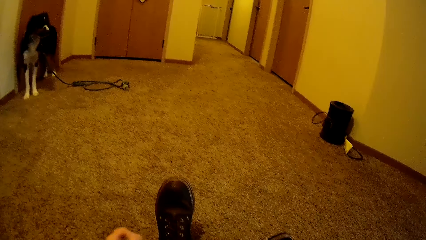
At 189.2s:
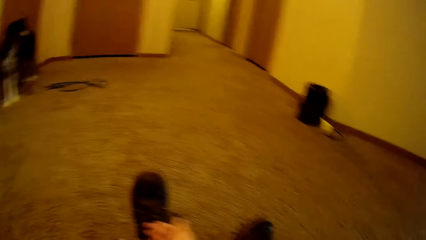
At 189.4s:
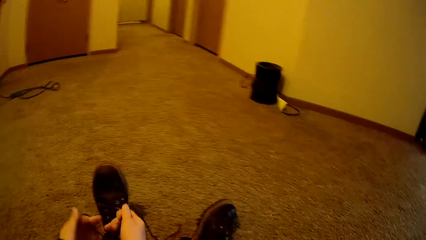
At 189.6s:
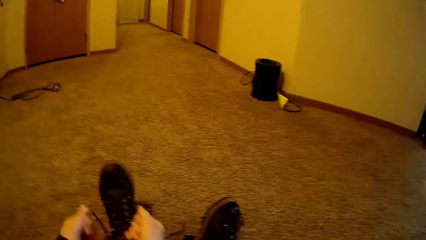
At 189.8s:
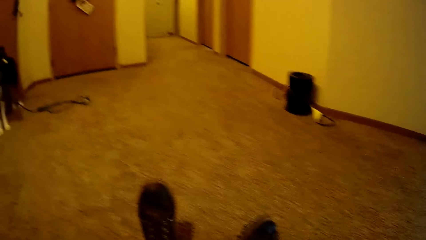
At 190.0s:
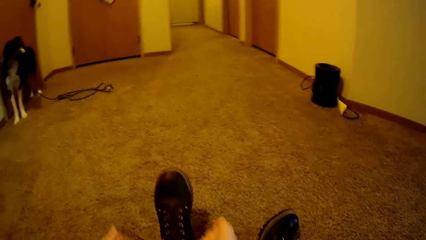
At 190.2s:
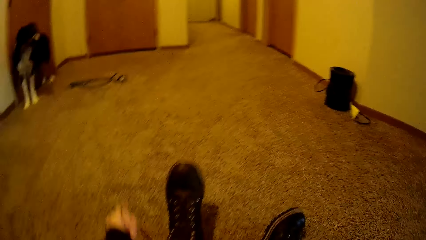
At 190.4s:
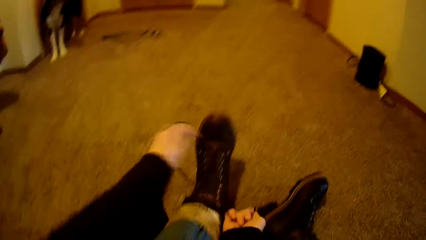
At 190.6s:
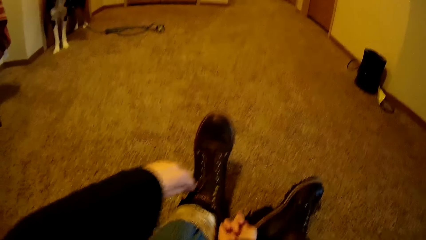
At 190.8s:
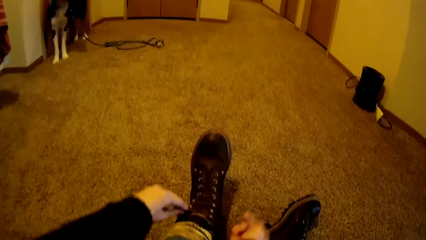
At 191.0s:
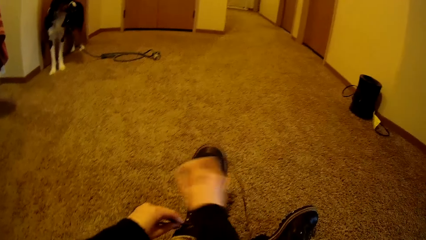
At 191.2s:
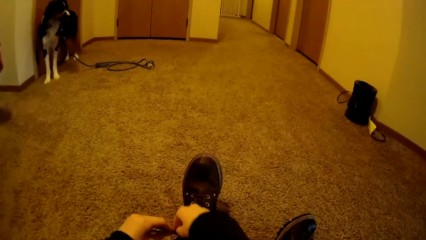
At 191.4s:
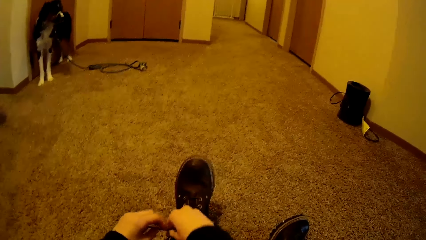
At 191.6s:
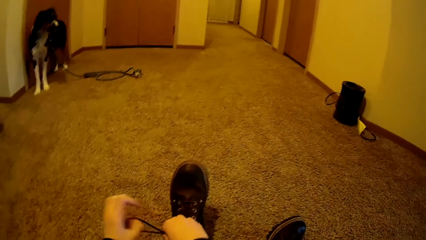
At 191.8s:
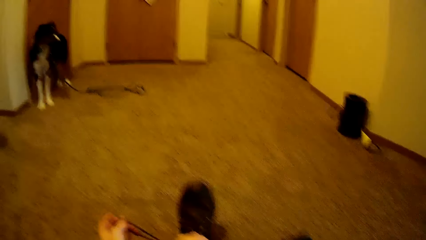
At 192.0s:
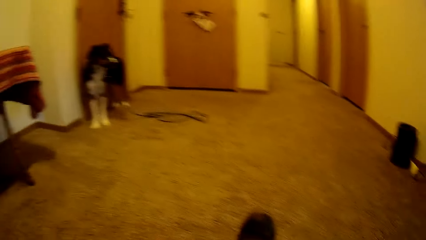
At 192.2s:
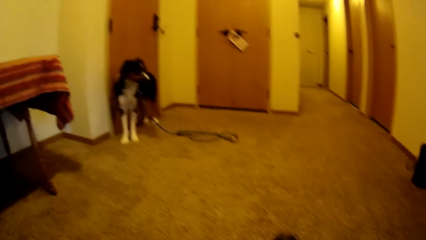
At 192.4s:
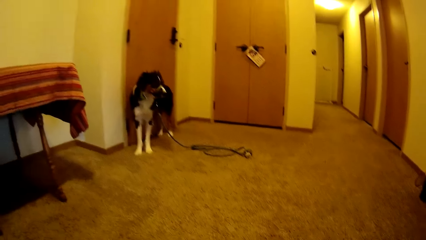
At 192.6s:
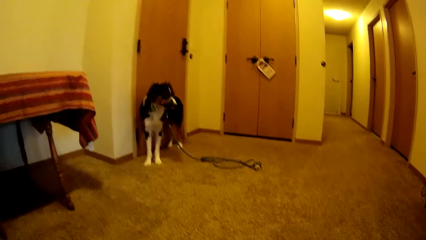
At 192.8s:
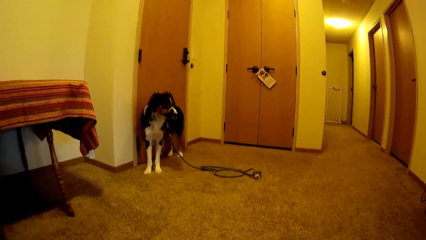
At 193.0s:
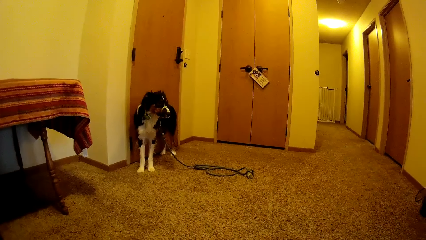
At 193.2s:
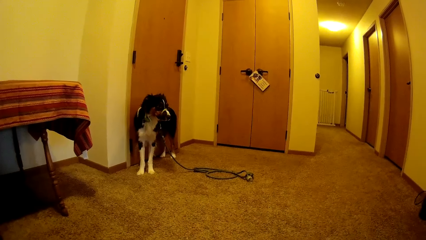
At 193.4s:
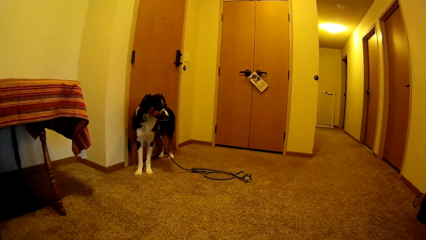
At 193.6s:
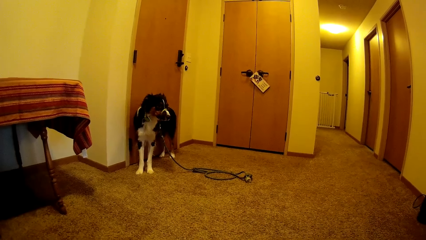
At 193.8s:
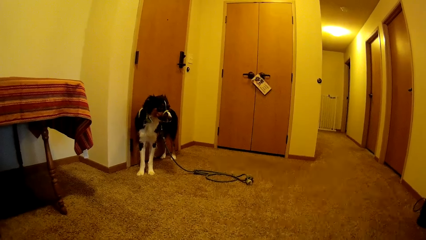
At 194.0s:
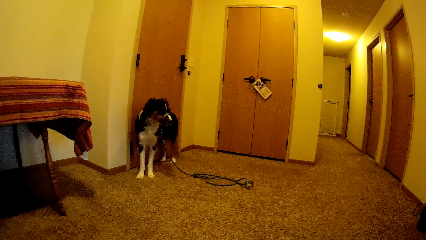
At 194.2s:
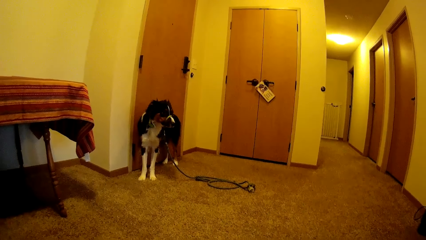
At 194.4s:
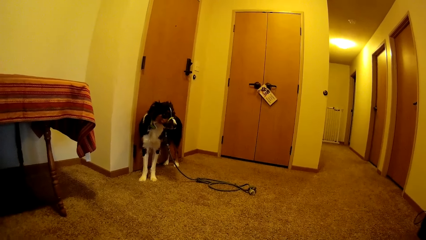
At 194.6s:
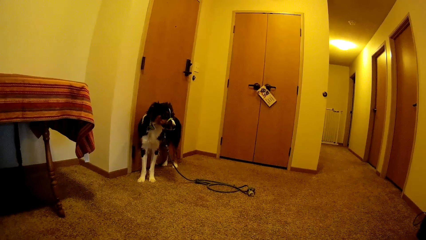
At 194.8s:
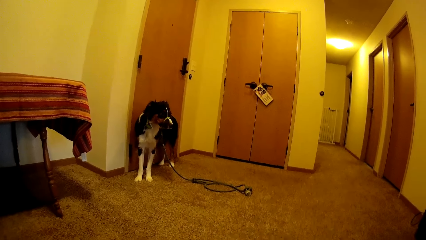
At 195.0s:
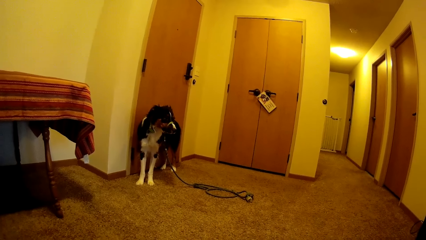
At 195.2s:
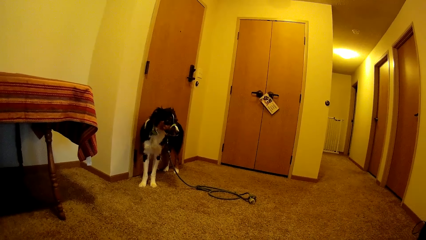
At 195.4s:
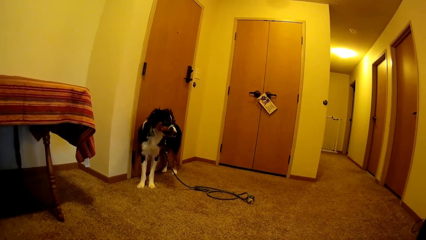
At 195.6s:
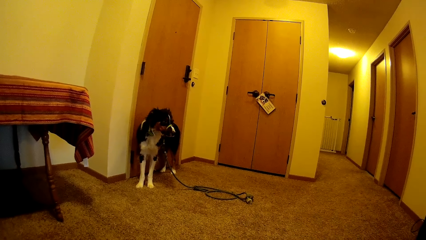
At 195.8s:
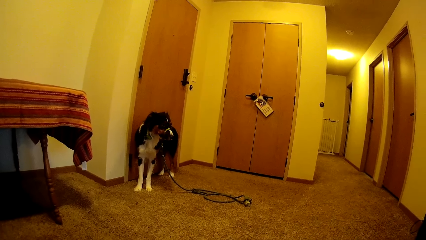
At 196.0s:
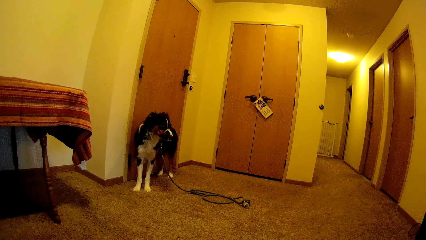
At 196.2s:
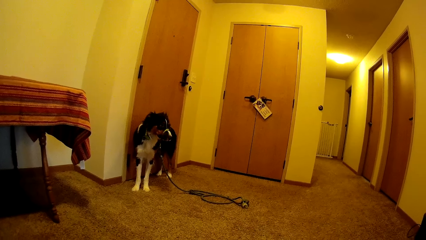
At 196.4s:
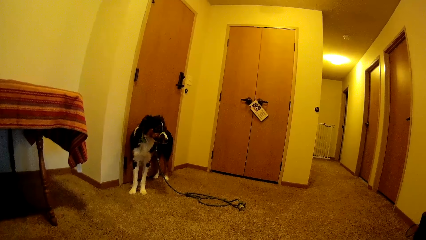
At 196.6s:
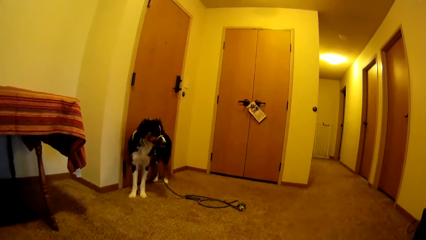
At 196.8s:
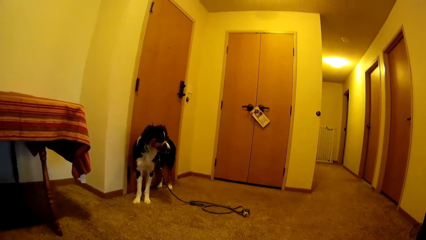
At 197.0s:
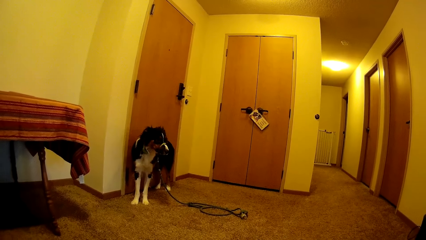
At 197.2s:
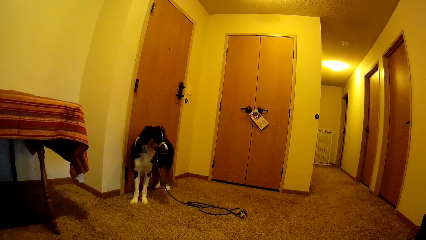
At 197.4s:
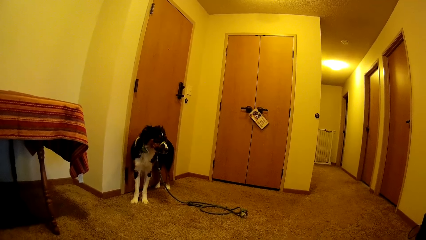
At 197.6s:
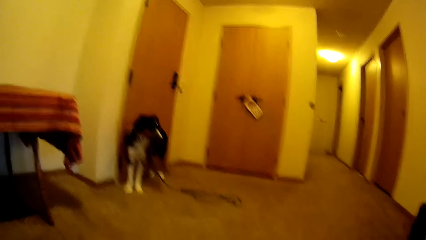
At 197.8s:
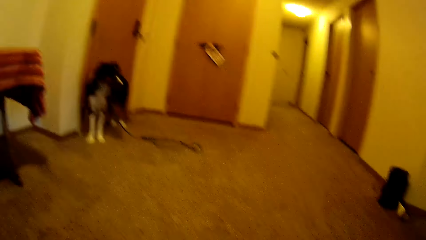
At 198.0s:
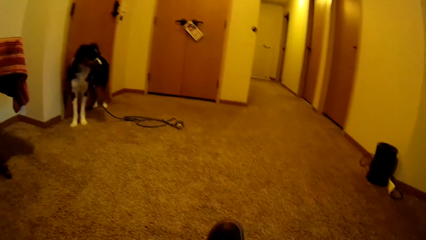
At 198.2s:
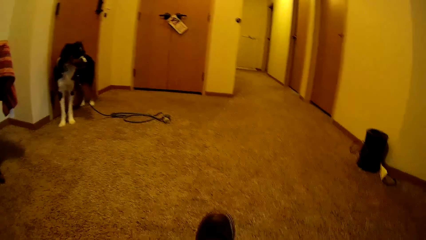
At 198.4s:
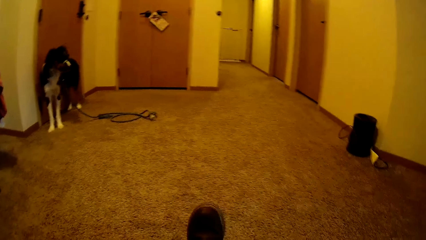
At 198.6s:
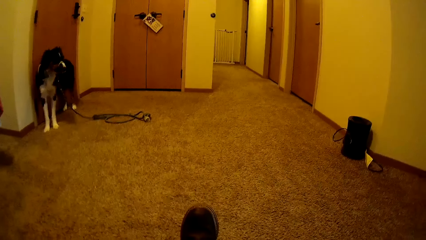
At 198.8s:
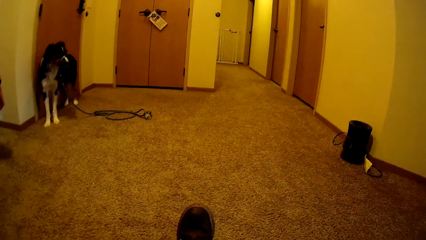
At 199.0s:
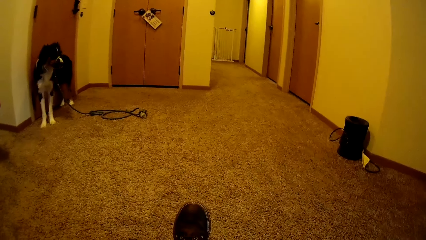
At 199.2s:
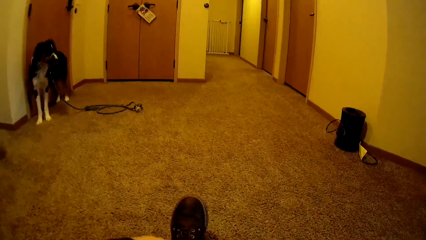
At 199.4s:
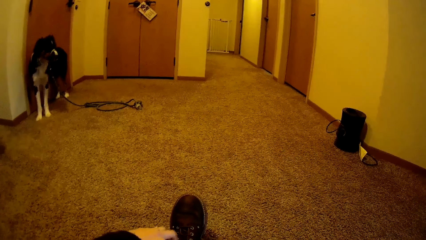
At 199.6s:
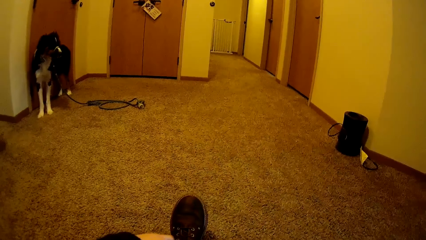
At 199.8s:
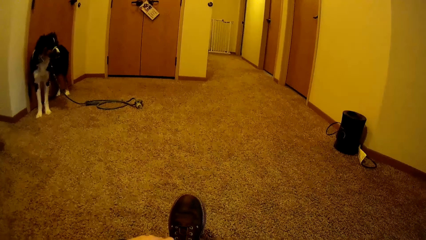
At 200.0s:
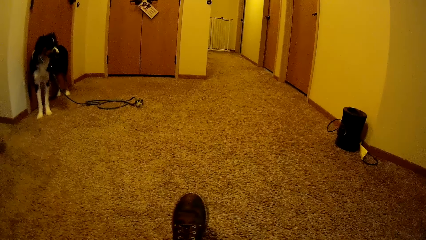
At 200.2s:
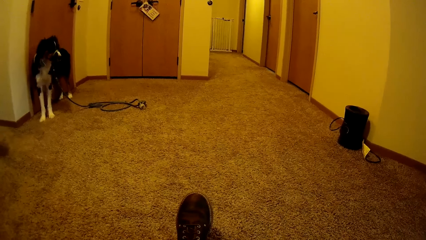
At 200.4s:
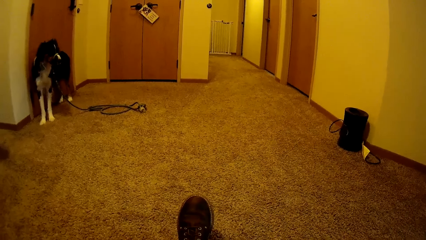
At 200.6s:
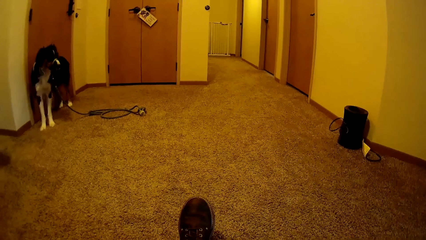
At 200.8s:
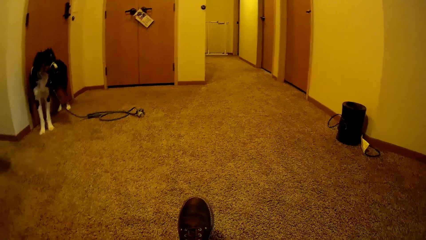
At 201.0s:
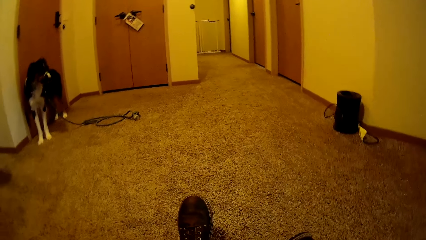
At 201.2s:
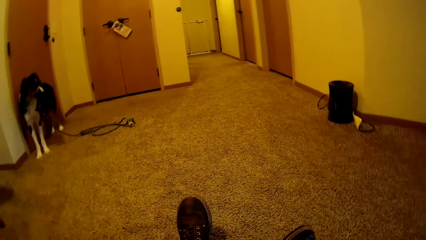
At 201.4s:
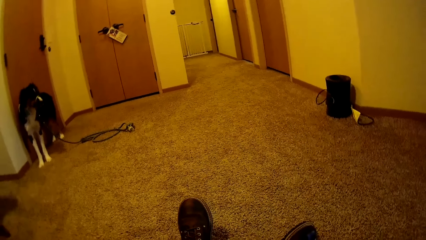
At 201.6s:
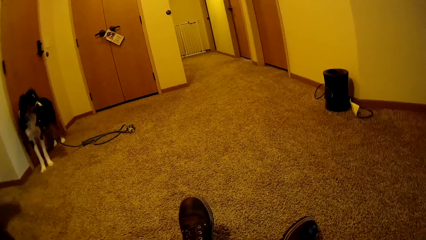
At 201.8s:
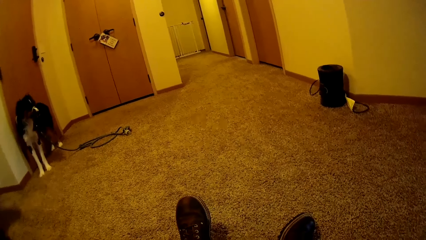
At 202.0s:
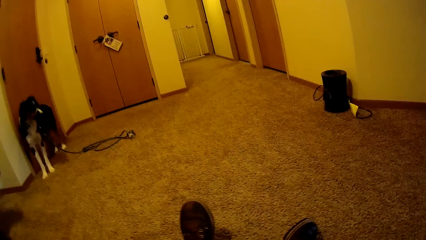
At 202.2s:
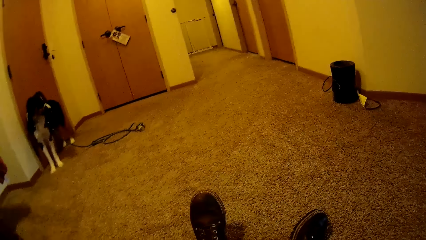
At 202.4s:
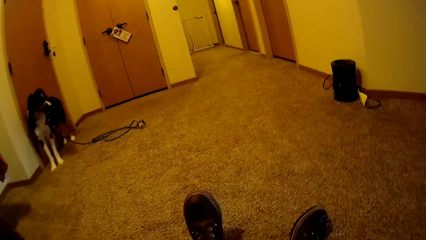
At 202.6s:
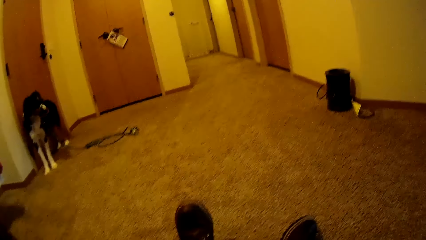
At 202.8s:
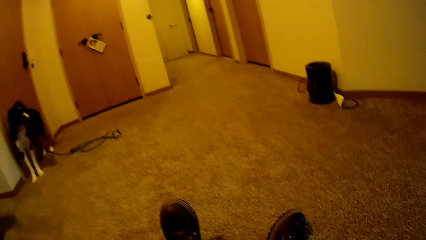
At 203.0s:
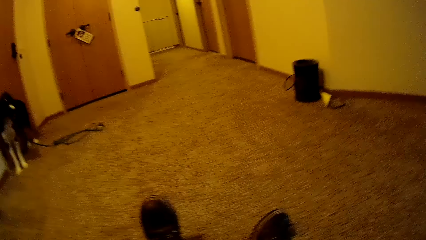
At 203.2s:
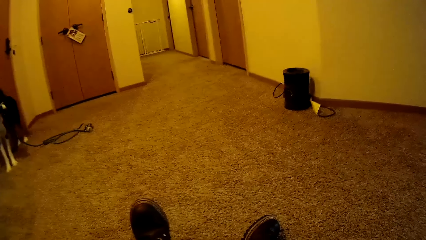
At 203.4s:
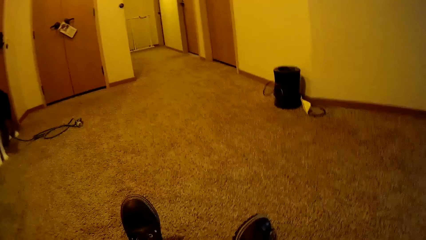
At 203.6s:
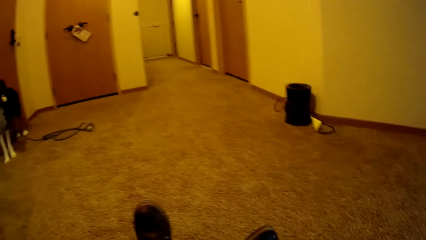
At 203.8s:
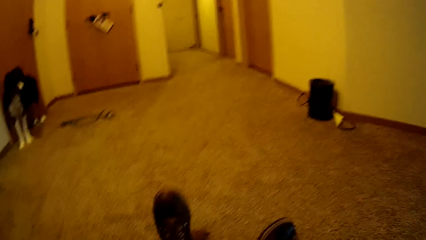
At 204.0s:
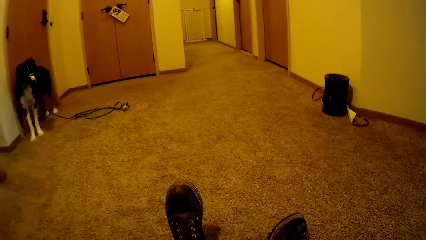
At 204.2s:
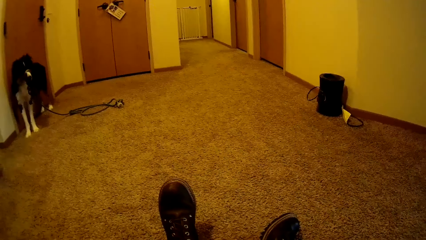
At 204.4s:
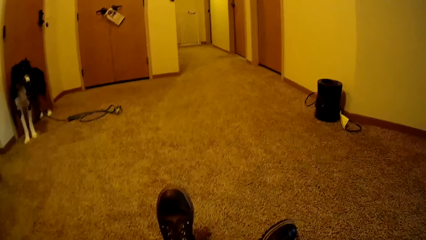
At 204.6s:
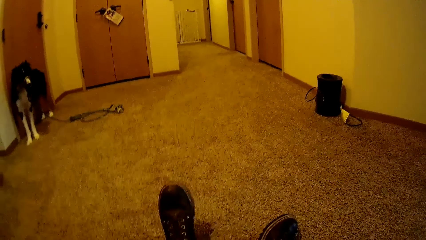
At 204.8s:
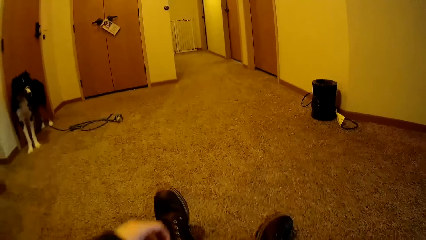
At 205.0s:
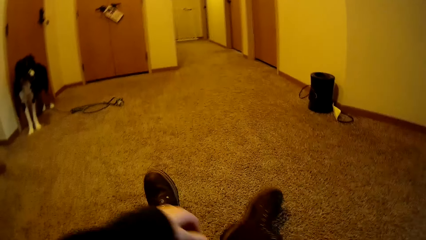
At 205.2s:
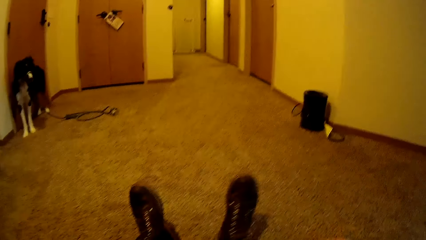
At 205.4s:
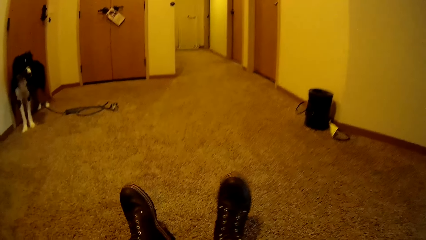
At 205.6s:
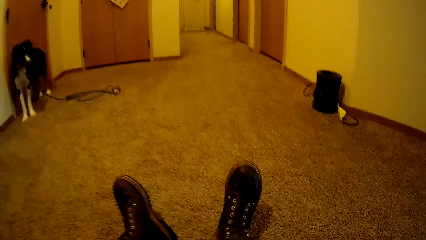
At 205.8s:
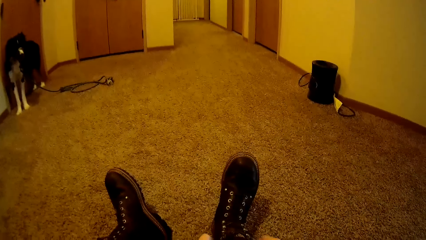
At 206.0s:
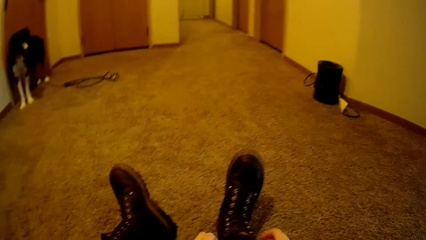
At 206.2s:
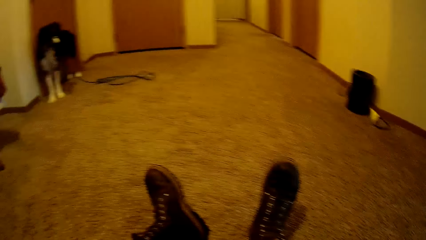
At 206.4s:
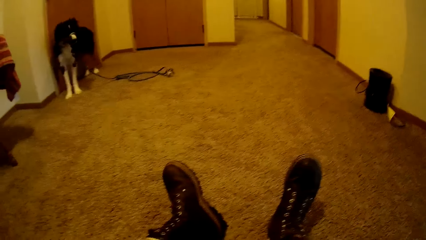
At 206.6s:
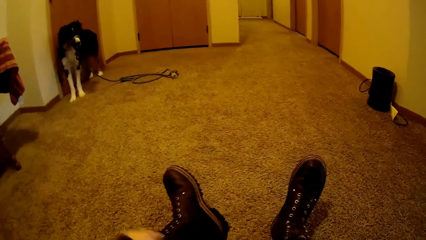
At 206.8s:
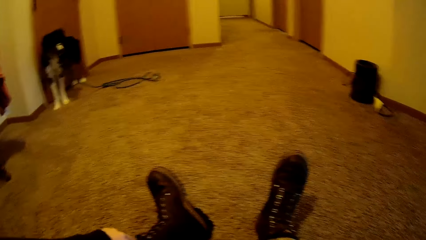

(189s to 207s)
The camera wearer ties the shoelace. She looks around. She moves the hand. She touches her right shoe with both hands.
